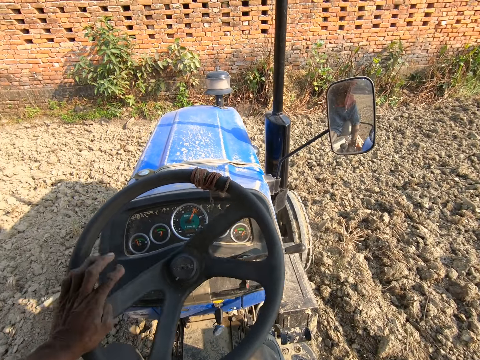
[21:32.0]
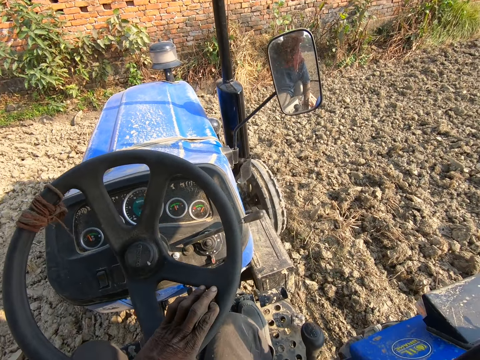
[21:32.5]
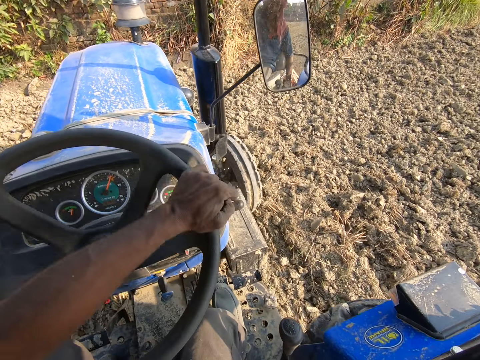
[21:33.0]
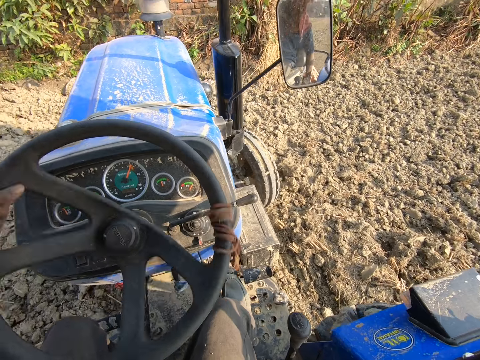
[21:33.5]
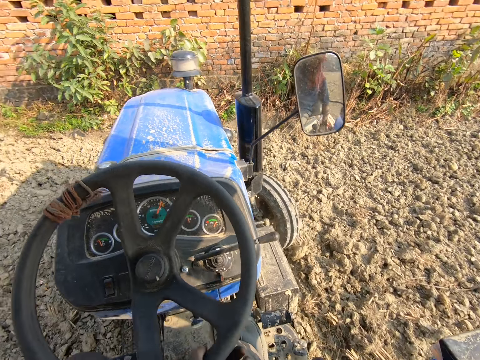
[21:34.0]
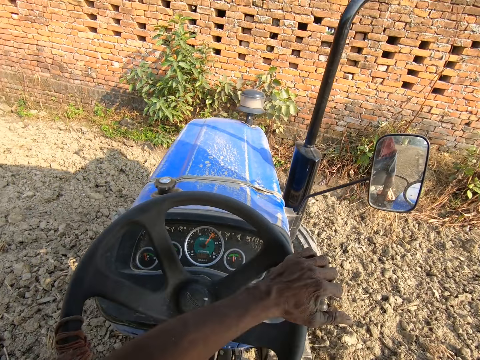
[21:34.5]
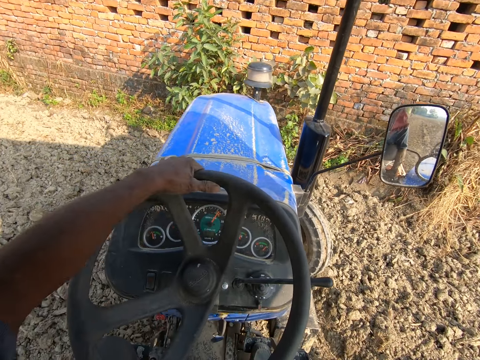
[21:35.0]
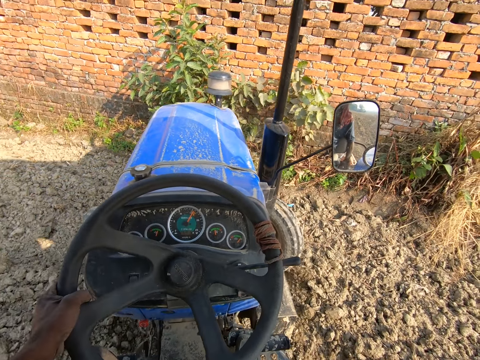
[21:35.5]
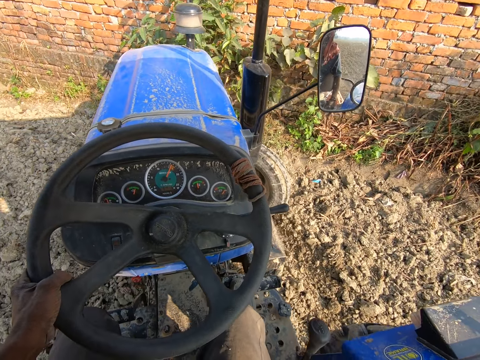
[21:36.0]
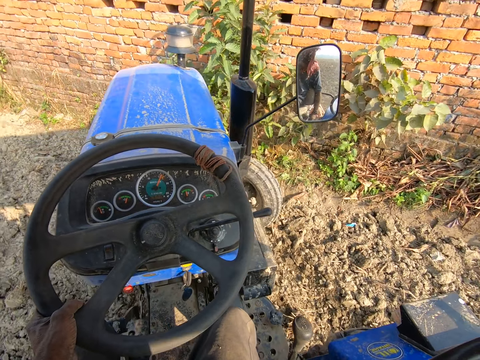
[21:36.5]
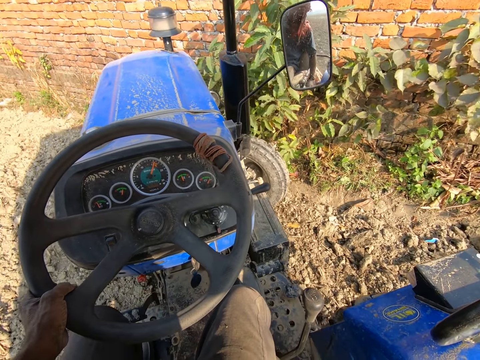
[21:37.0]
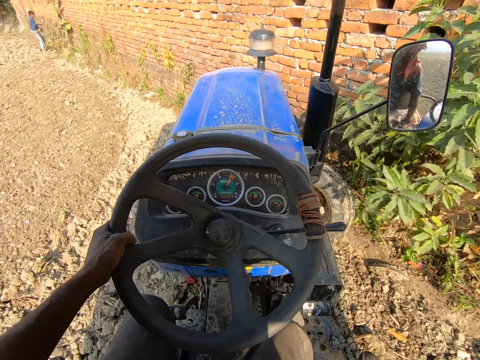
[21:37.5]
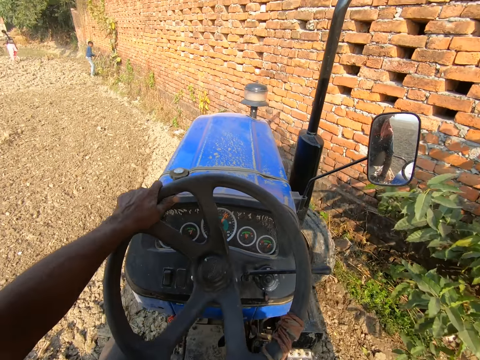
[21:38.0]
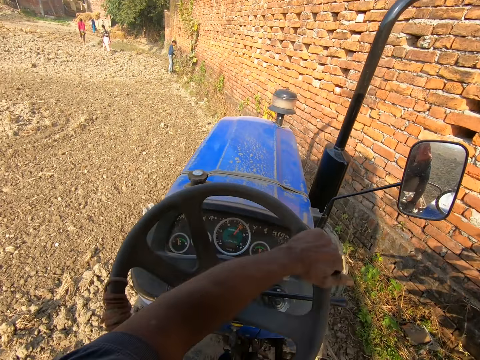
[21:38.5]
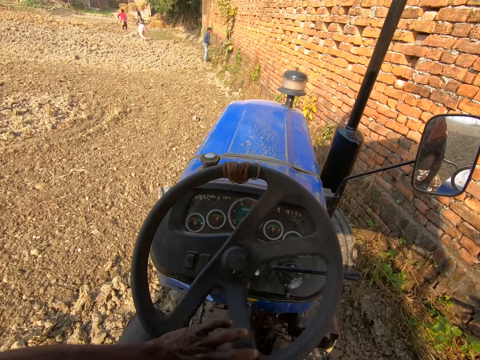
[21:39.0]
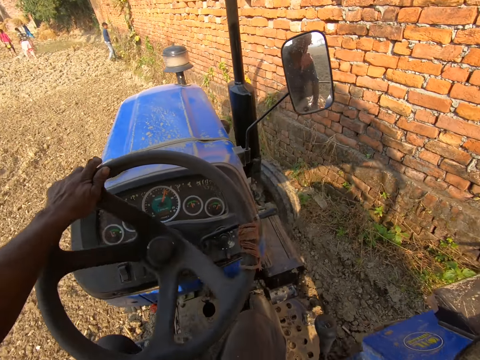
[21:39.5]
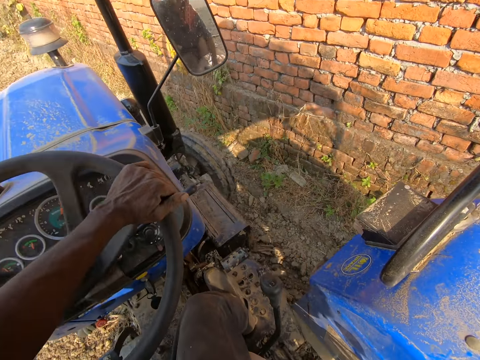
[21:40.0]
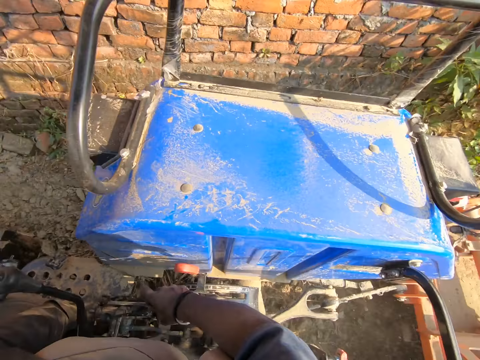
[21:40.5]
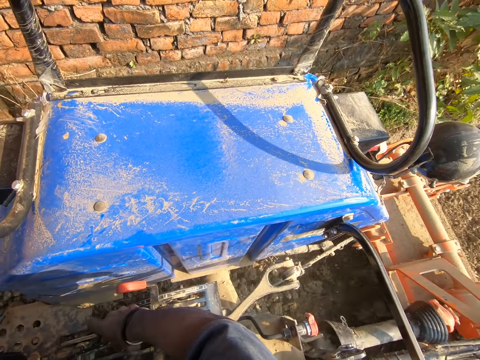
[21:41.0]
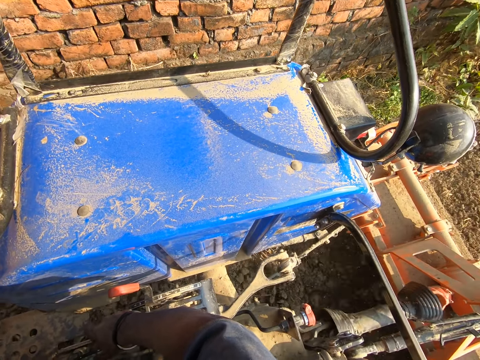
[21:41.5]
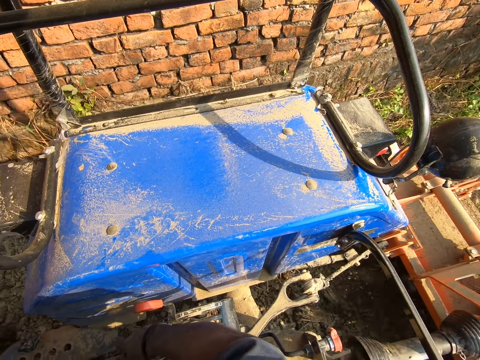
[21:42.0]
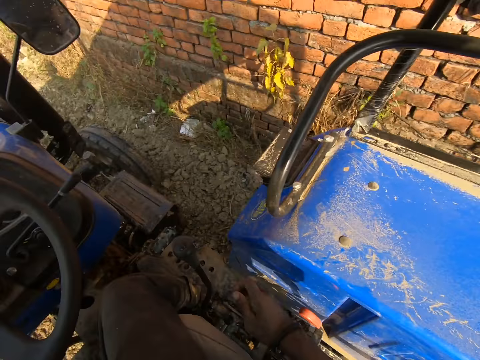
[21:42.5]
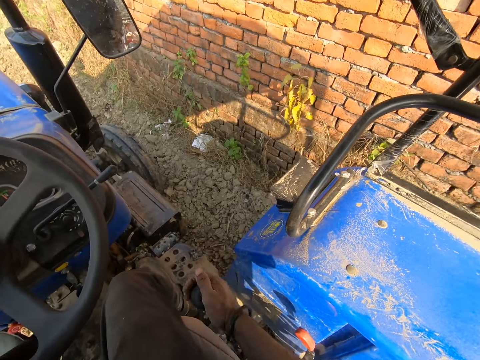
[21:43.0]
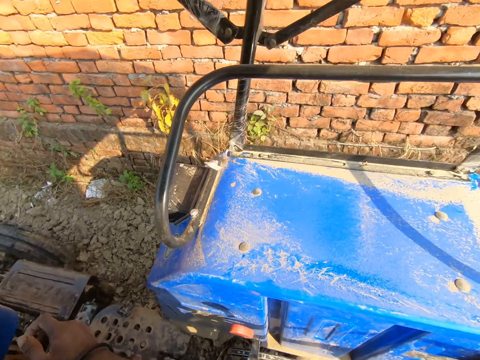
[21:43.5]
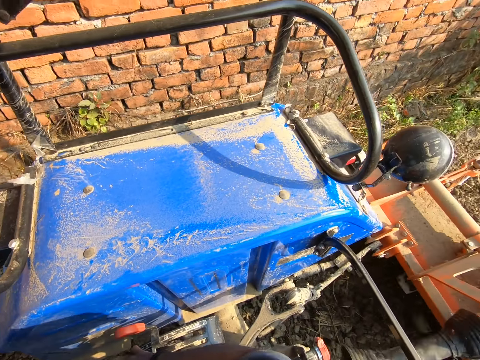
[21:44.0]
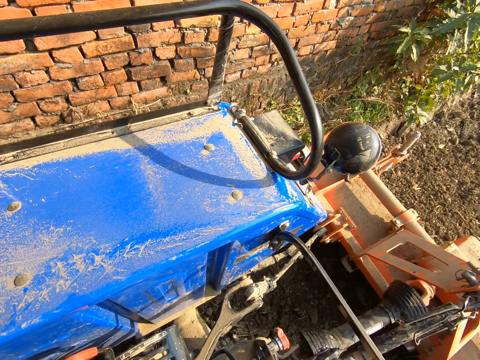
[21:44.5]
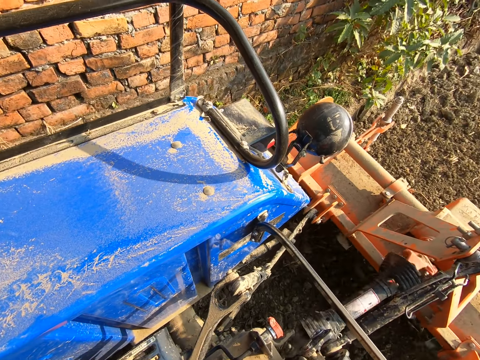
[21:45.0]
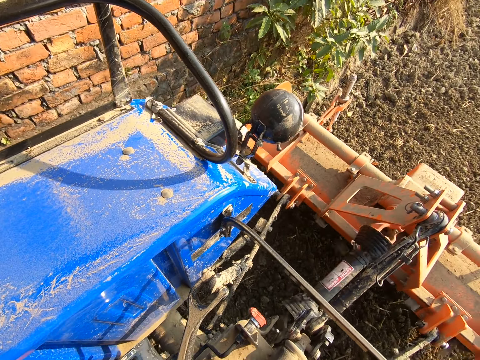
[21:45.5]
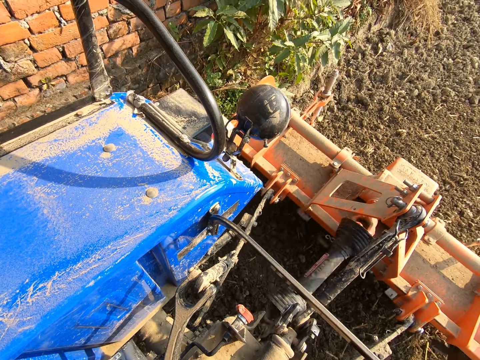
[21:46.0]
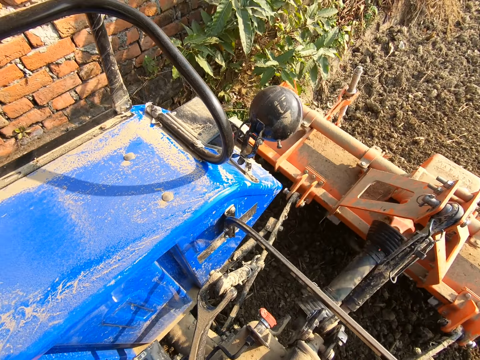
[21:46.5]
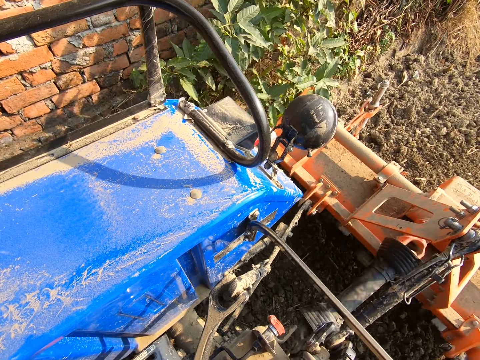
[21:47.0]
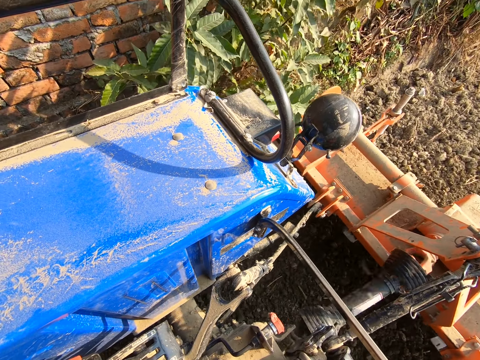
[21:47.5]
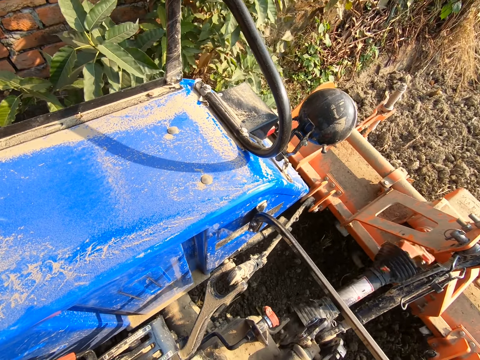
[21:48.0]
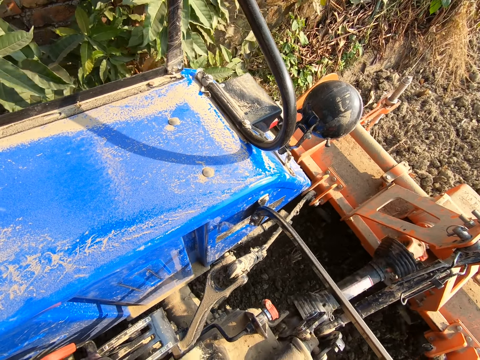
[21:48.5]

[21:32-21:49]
The camera wearer steers around the corner. They control the brake. They reverse the row crop tractor.

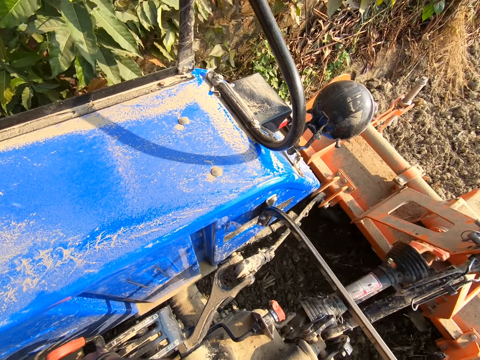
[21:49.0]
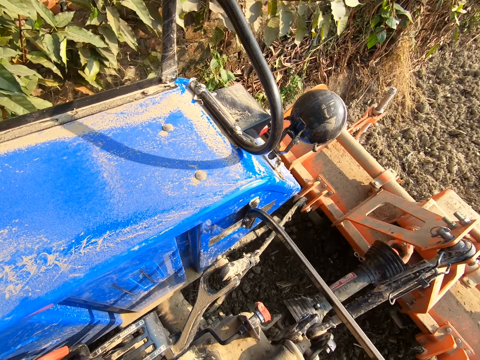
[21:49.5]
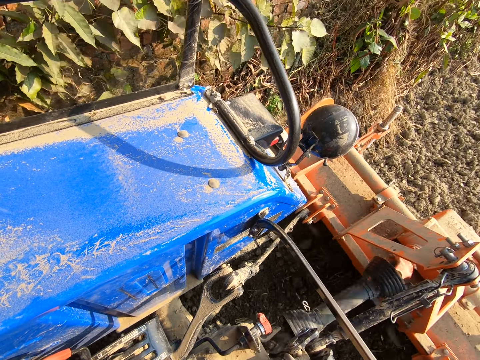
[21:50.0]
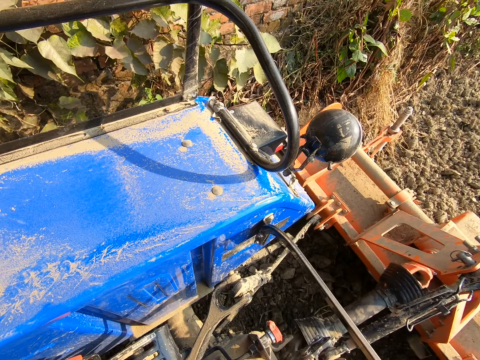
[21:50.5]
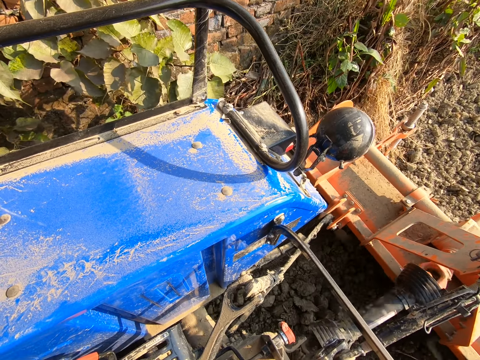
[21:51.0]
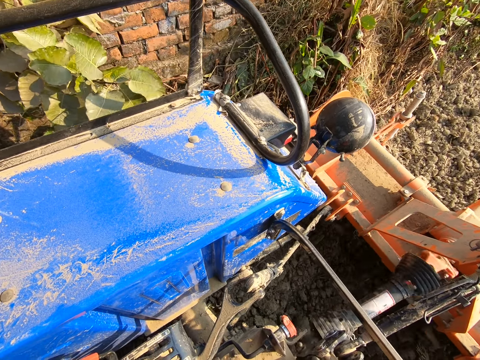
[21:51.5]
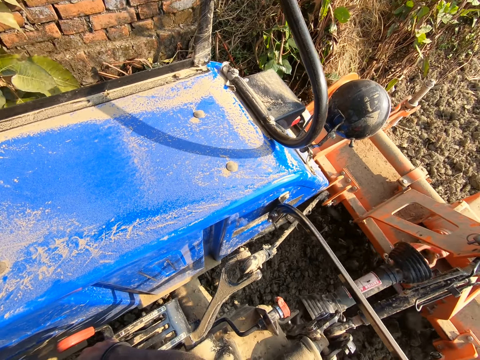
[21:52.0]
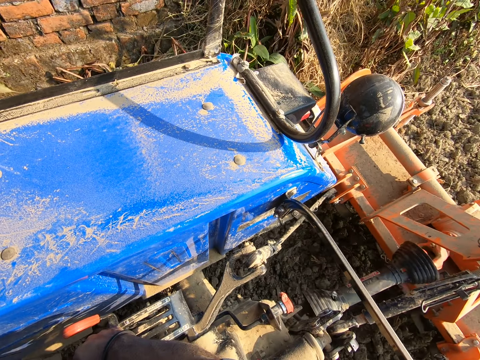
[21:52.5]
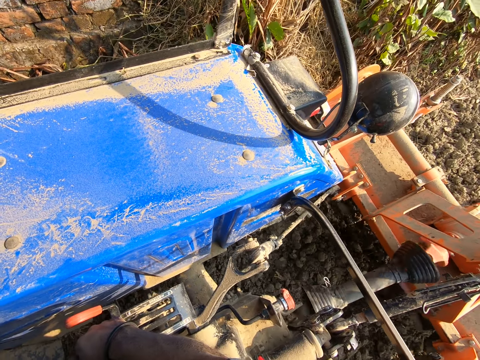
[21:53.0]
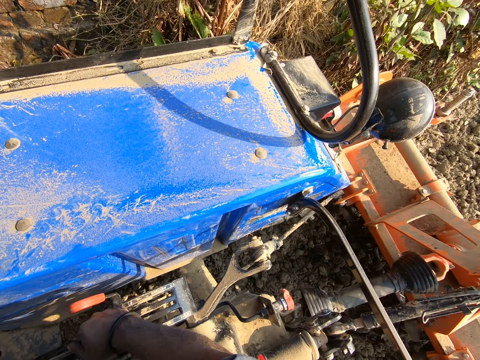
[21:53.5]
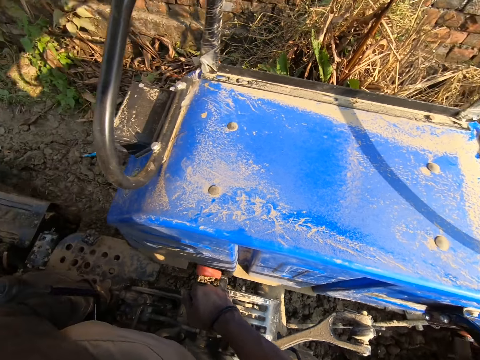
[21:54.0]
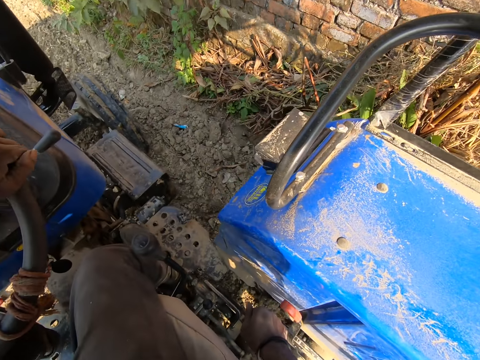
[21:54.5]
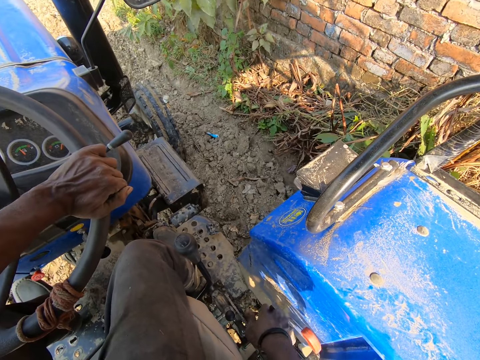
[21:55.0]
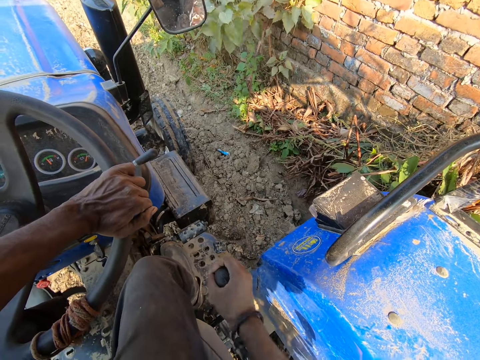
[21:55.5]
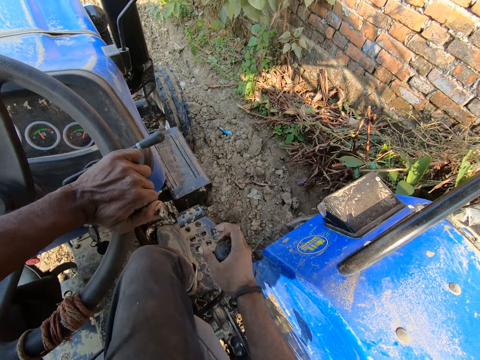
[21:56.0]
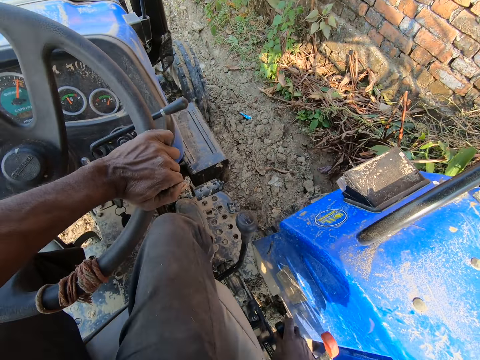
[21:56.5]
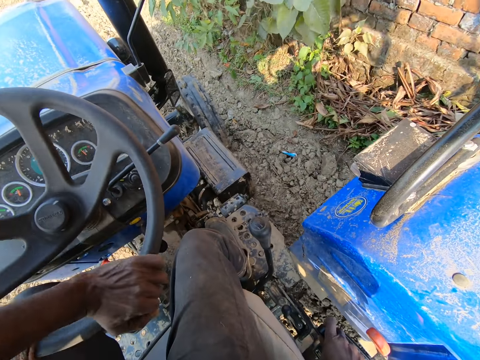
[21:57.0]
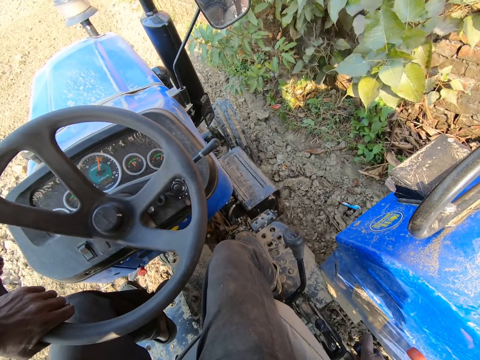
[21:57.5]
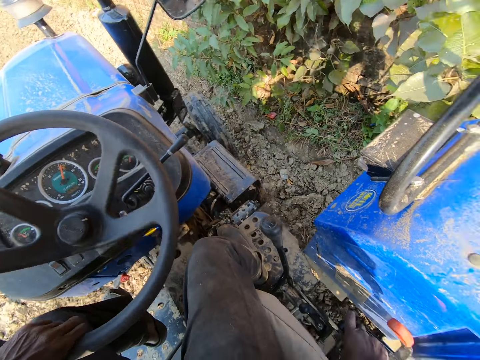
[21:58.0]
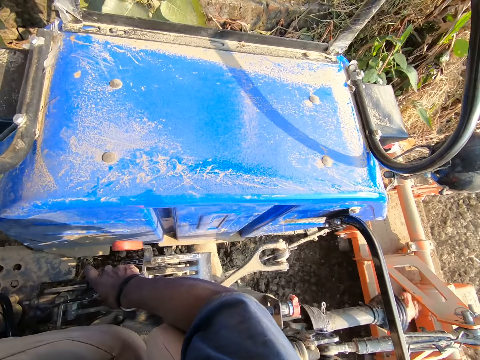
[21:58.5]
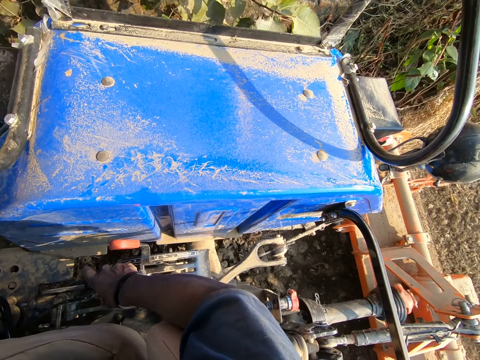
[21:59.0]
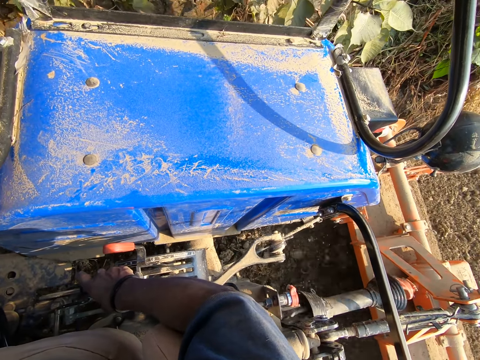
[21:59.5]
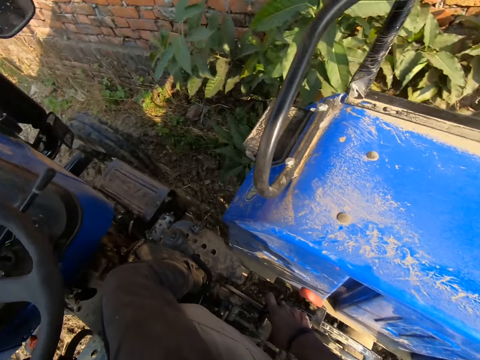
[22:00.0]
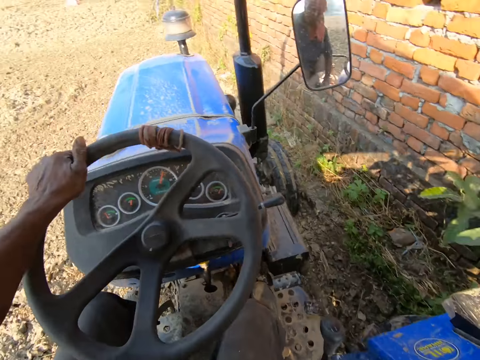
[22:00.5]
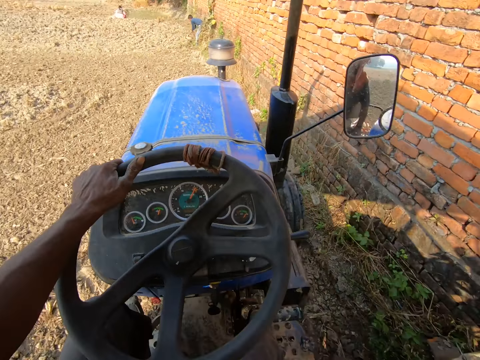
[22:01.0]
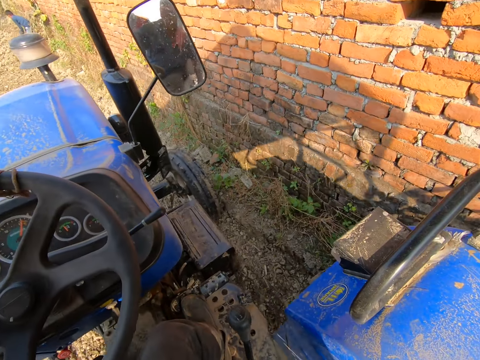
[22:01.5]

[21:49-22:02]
The camera wearer controls the gear. They control the brake. They drive the row crop tractor forward.
